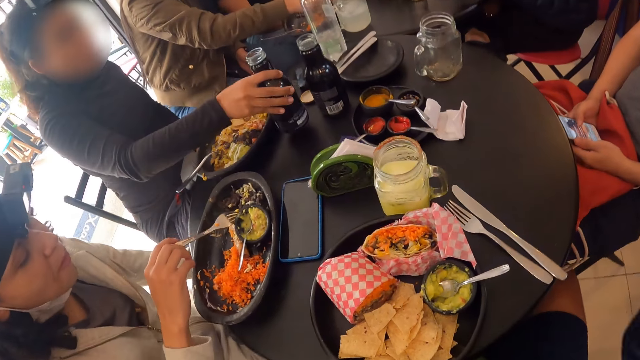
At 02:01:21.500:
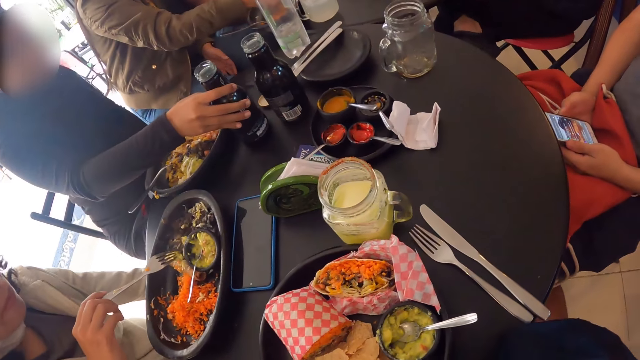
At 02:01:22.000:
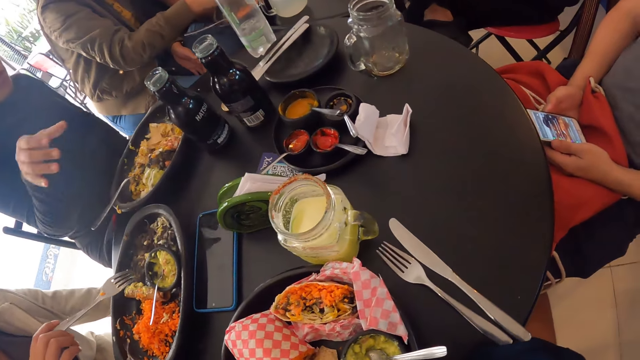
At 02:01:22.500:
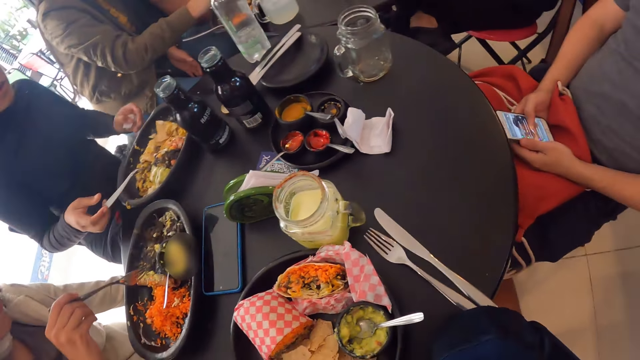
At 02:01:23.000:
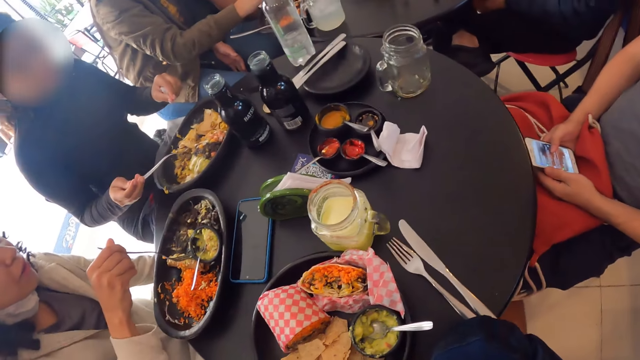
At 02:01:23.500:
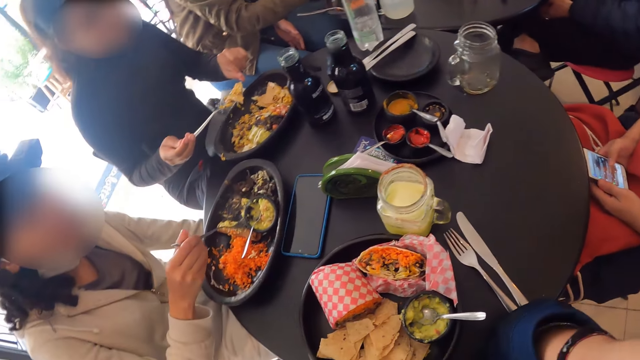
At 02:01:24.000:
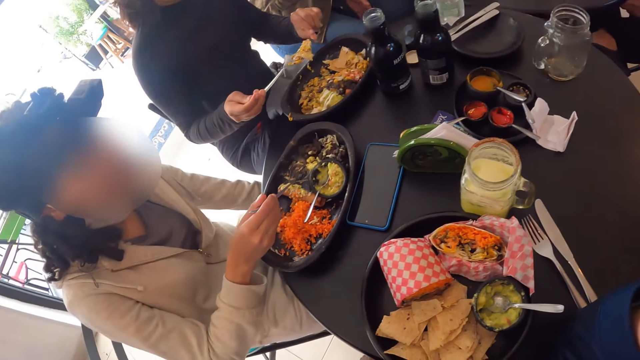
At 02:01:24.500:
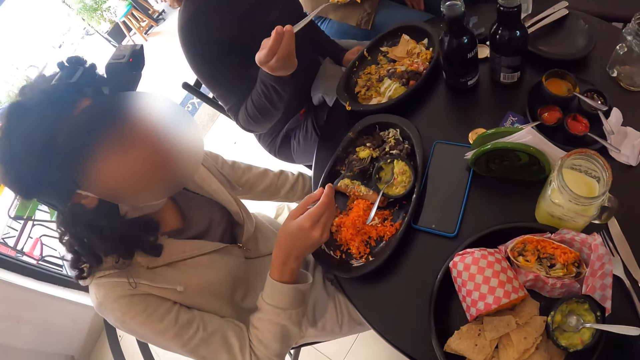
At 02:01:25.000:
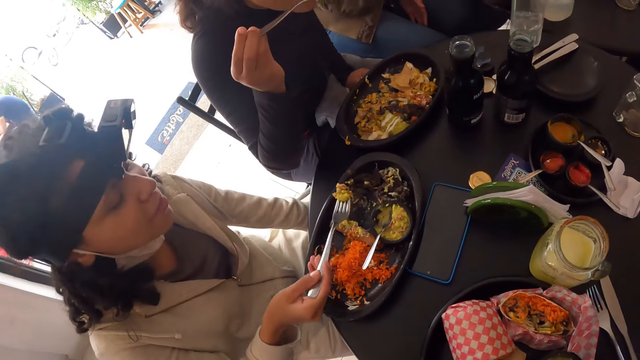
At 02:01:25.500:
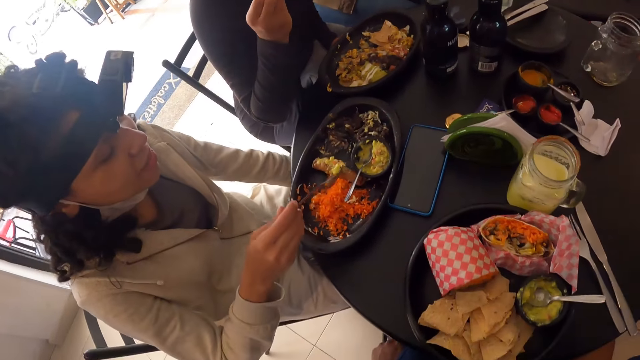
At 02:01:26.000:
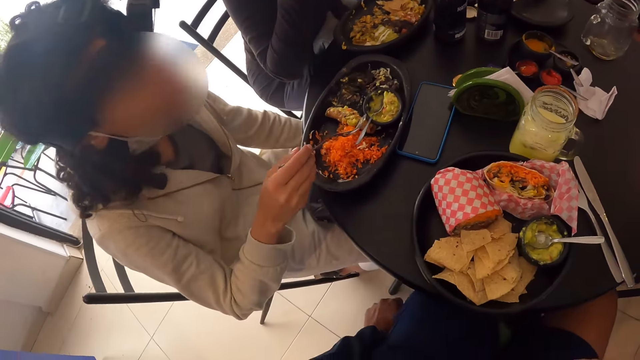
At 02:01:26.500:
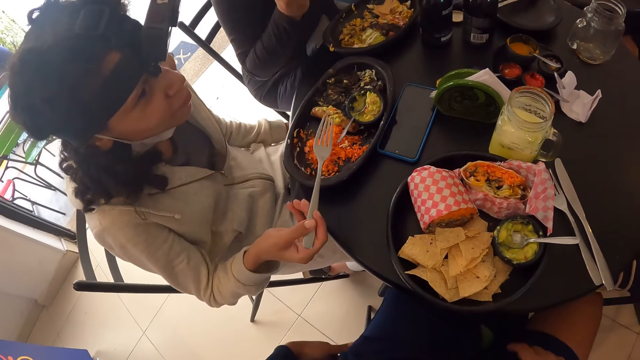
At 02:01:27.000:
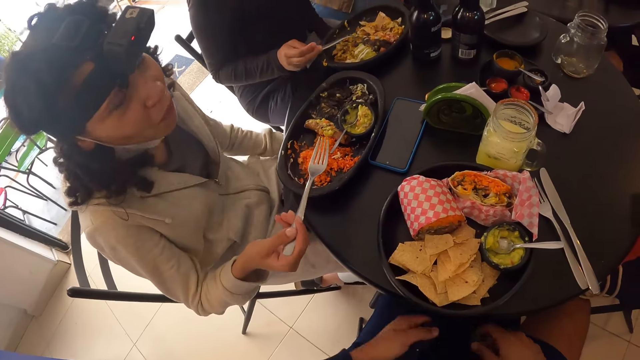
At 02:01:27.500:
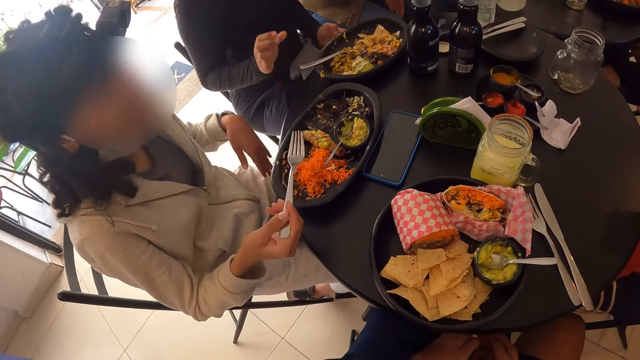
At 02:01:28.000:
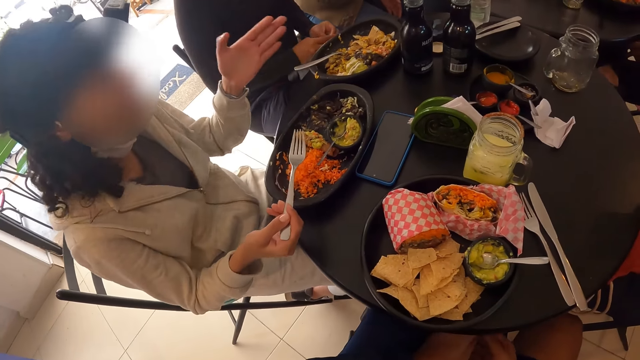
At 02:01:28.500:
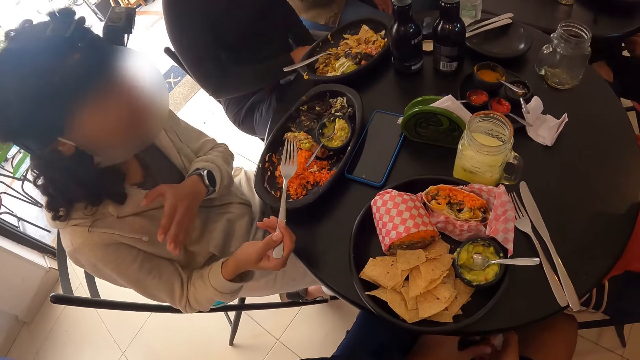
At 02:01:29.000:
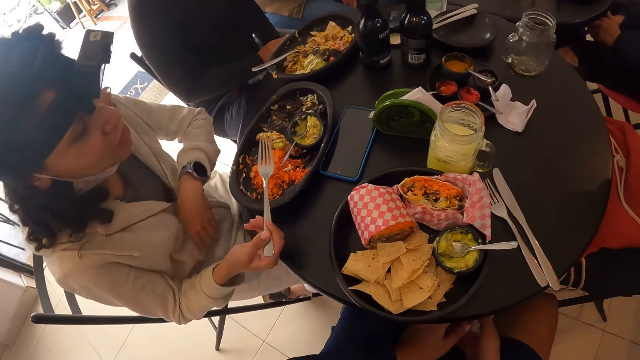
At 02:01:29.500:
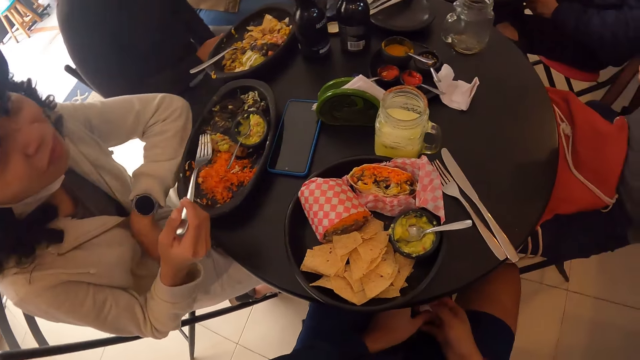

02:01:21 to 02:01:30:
The woman drops the bottle on the table with her right hand. The woman picks the fork from the plate on the table with her right hand. The woman takes salad from the plate with the fork in her right hand. The woman drops the fork into the plate on the table with her right hand.

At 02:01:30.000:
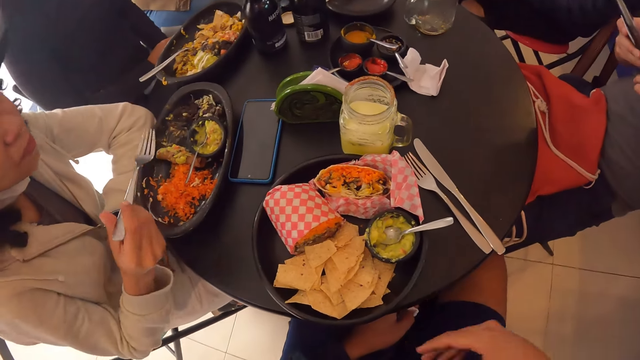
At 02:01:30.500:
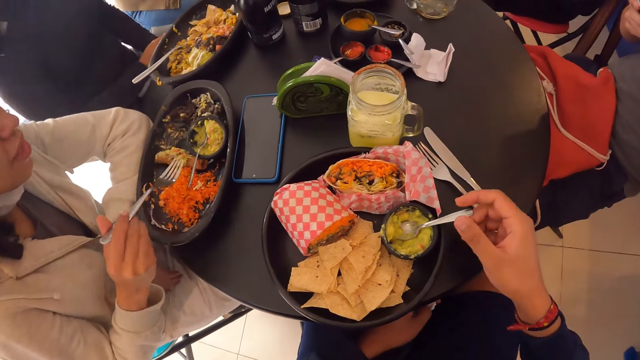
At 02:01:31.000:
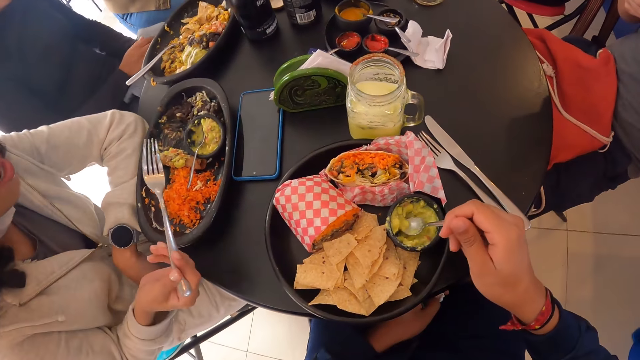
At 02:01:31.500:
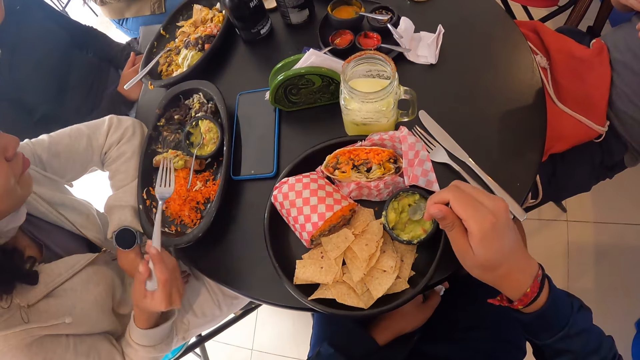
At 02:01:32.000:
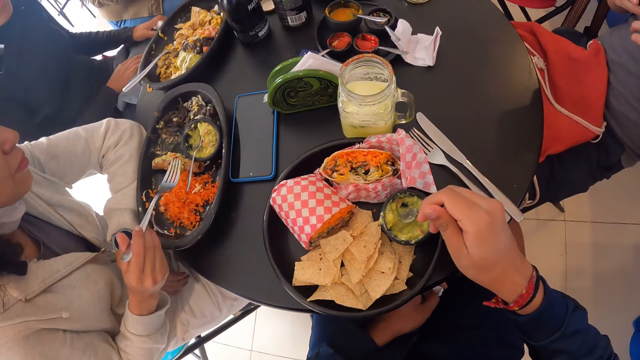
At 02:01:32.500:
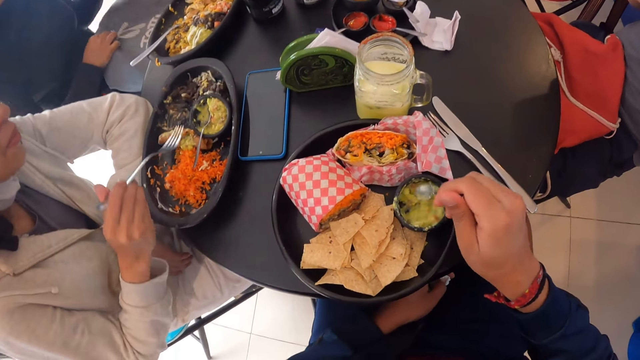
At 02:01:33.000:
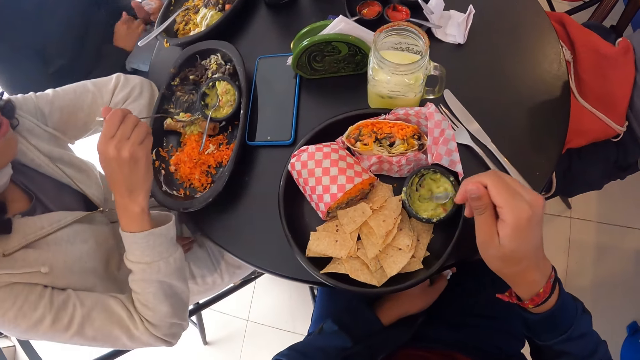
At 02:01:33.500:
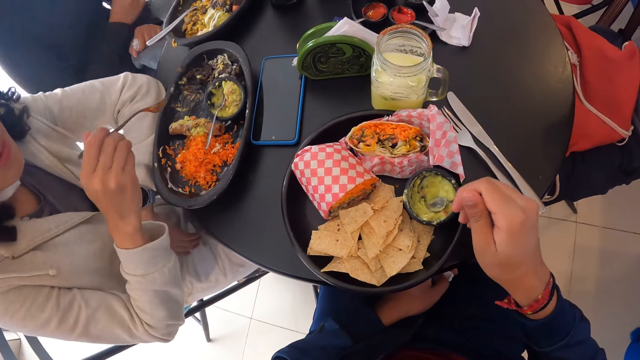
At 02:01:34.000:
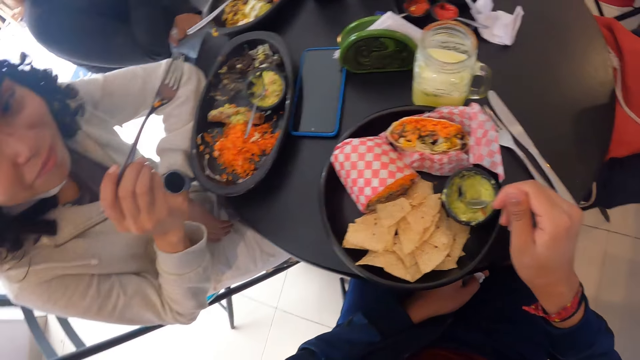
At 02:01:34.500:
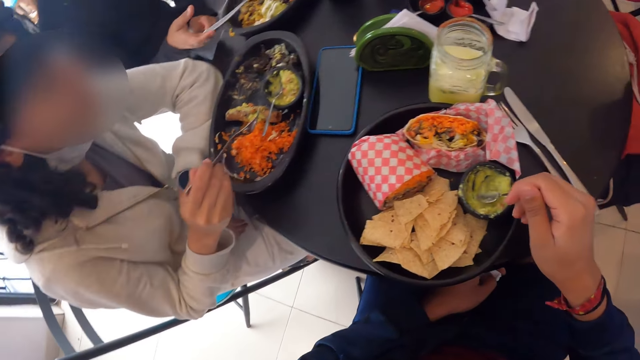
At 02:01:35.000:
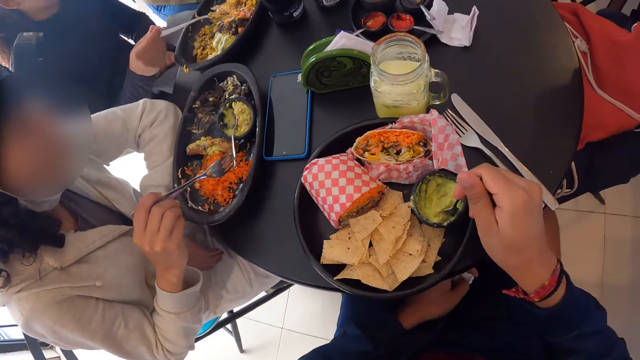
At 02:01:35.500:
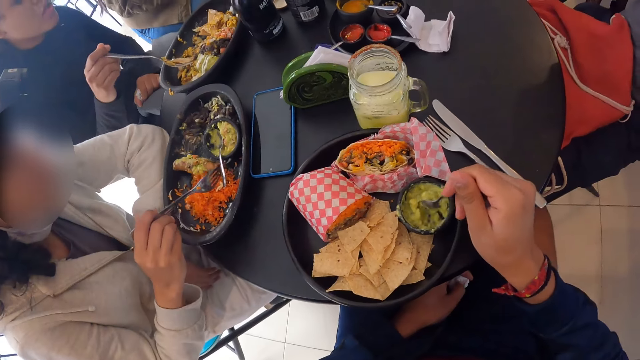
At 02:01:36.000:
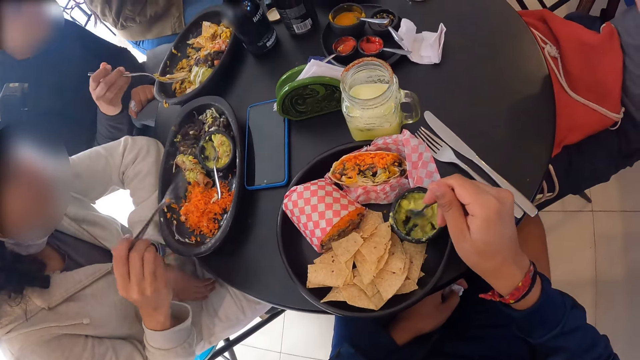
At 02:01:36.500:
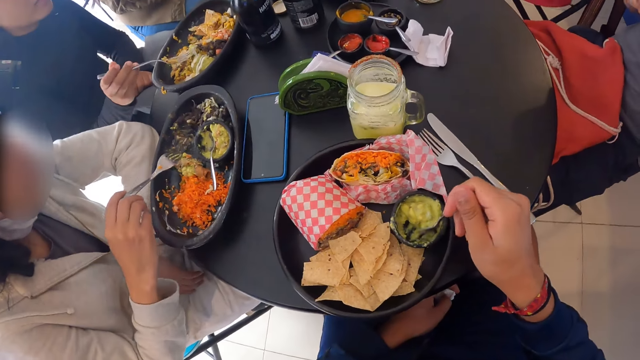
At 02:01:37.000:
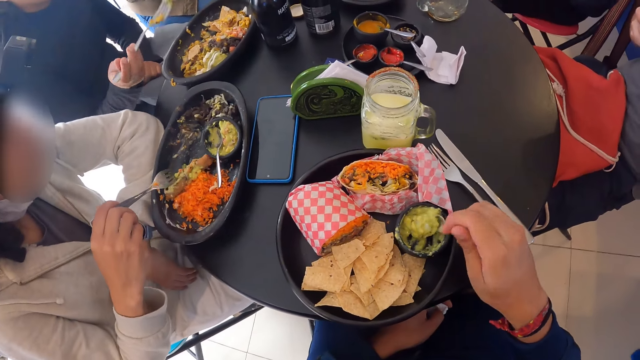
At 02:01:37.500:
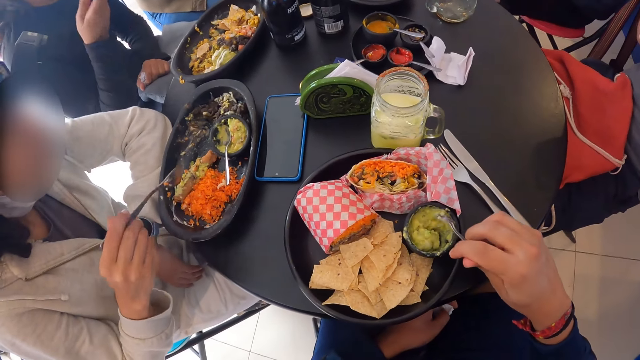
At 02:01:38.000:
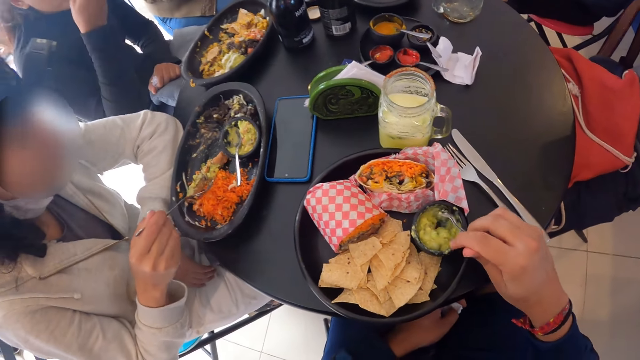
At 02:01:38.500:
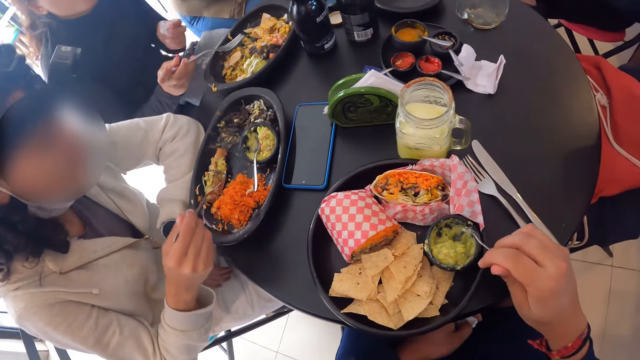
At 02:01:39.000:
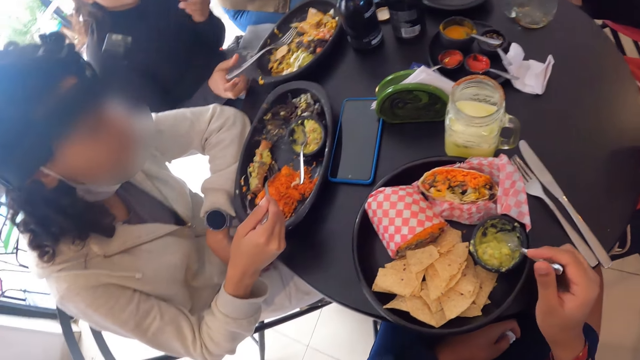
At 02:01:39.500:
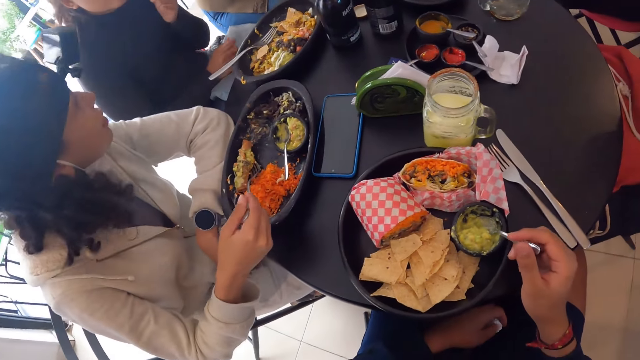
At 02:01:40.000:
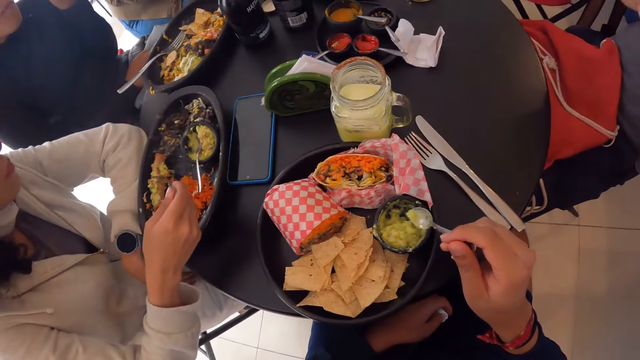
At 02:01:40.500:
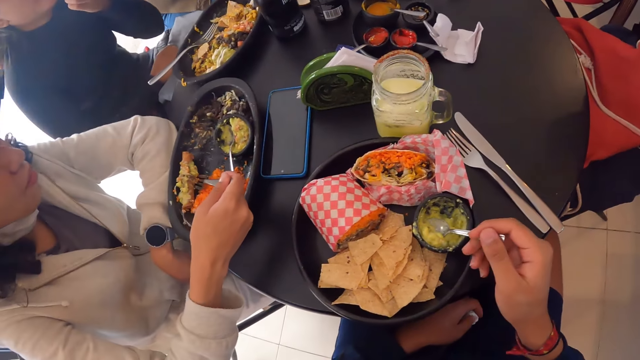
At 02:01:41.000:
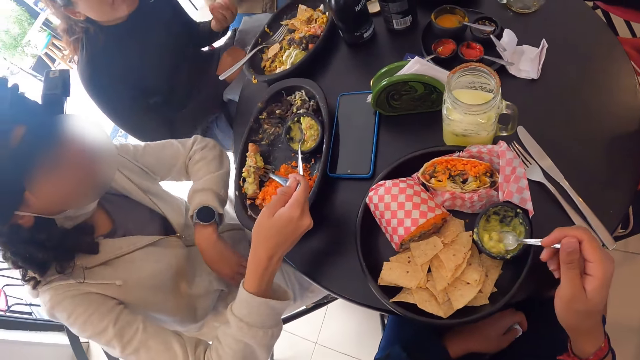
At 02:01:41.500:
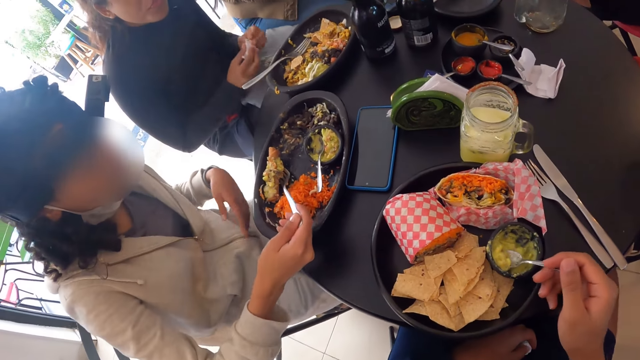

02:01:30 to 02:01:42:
The camera wearer stirs the cheese or avocado in the plate with the spoon in his right hand. The woman picks the fork from the plate on the table with her right hand. The woman takes salad from the plate with the fork in her right hand. The woman drops the fork into the plate on the table with her right hand. The camera wearer takes avocado spread from the plate with the spoon in his right hand. The woman holds the serviette with her hands.
